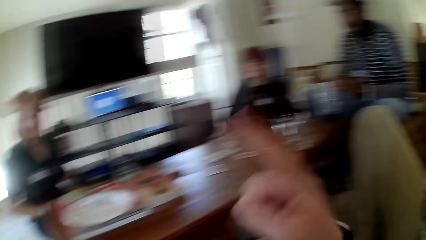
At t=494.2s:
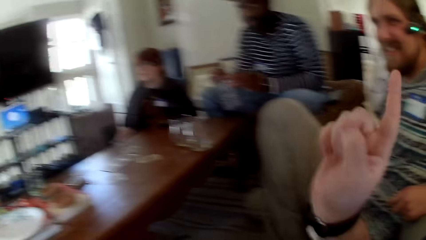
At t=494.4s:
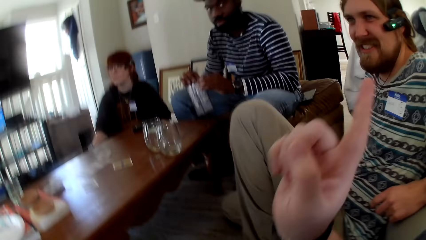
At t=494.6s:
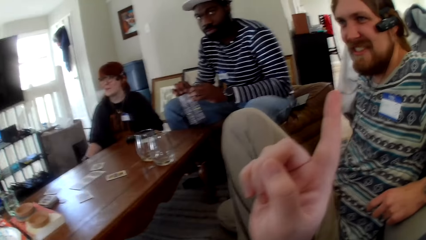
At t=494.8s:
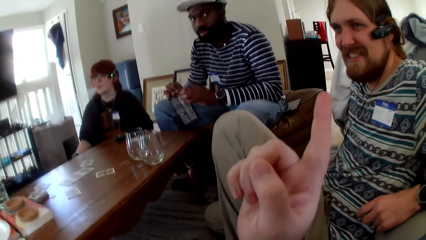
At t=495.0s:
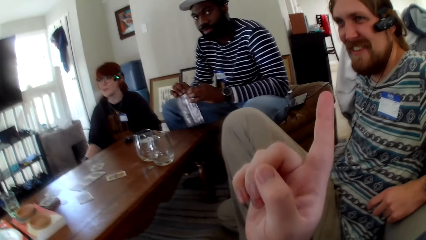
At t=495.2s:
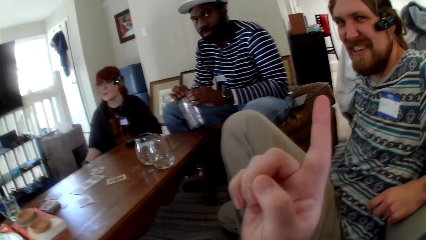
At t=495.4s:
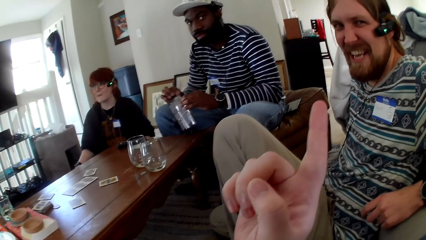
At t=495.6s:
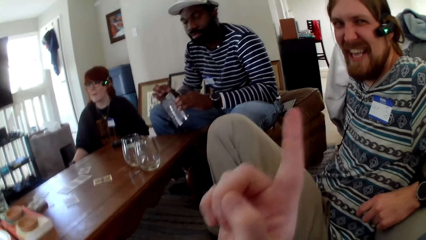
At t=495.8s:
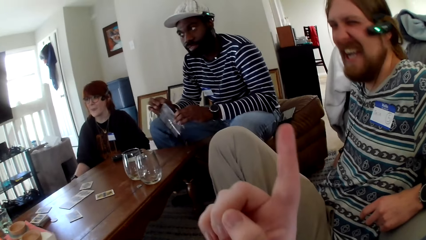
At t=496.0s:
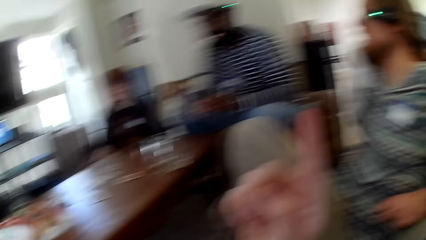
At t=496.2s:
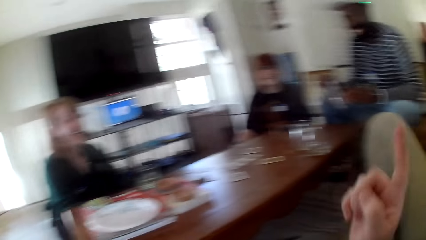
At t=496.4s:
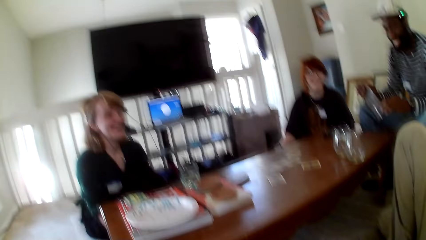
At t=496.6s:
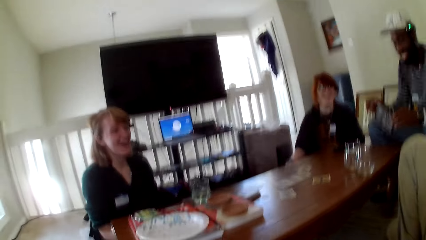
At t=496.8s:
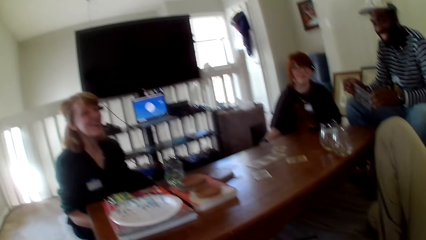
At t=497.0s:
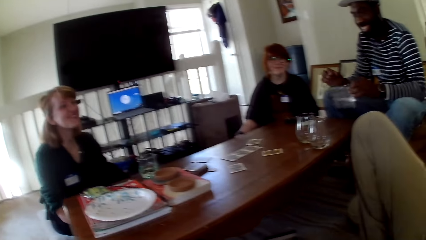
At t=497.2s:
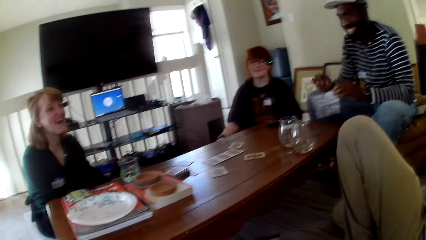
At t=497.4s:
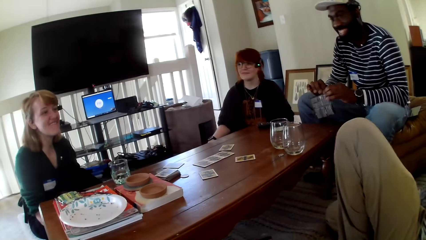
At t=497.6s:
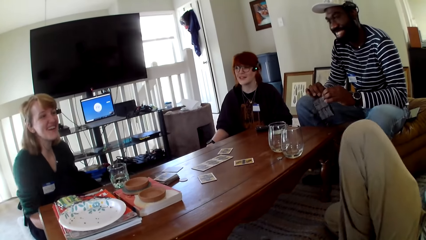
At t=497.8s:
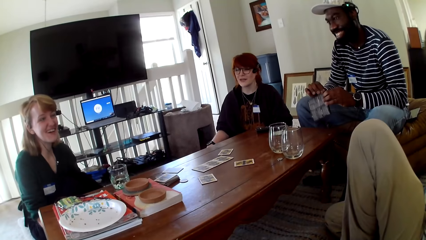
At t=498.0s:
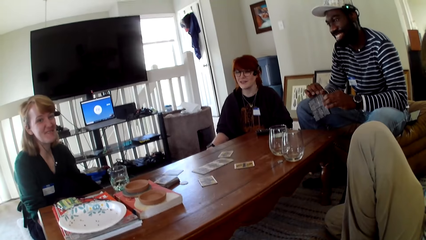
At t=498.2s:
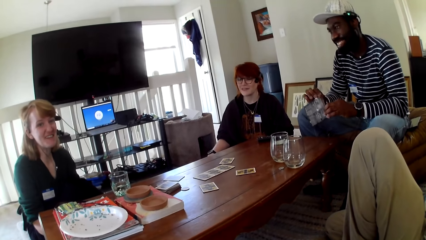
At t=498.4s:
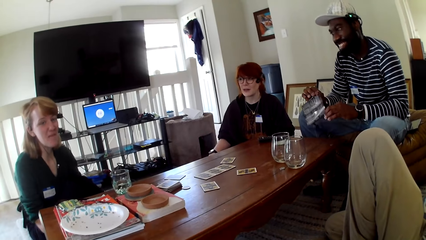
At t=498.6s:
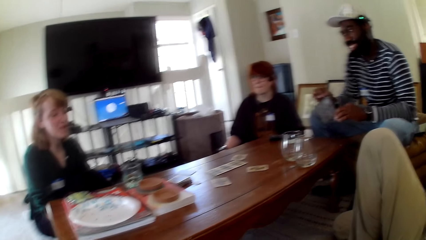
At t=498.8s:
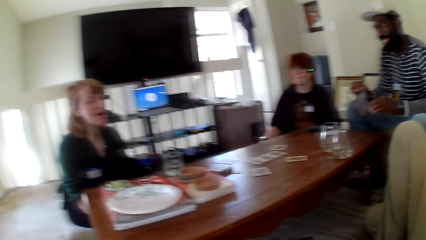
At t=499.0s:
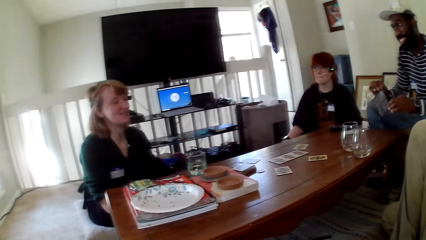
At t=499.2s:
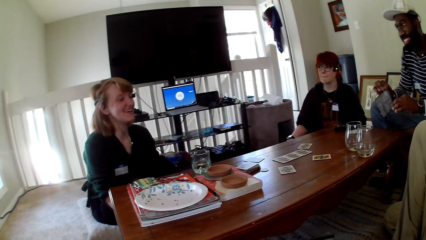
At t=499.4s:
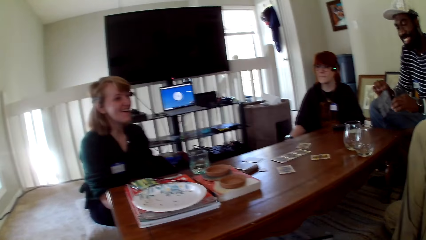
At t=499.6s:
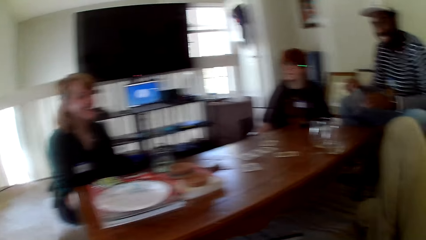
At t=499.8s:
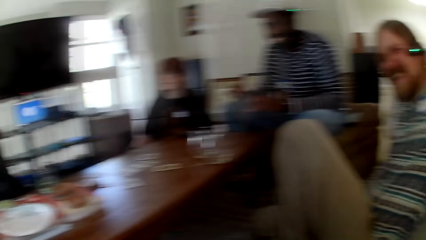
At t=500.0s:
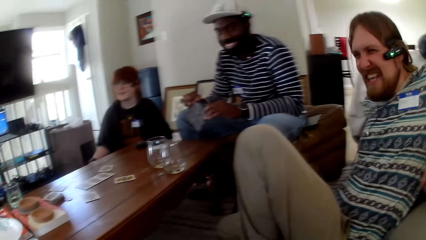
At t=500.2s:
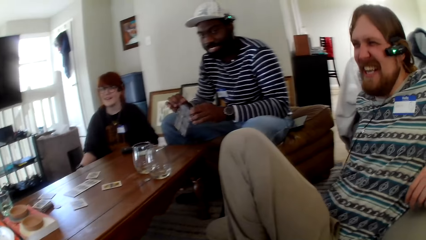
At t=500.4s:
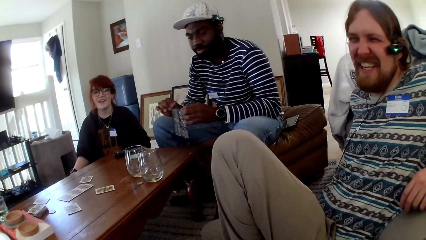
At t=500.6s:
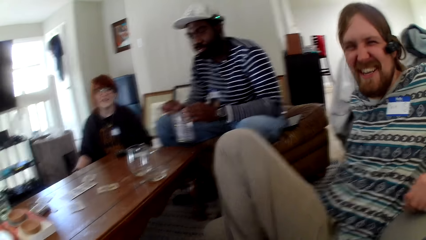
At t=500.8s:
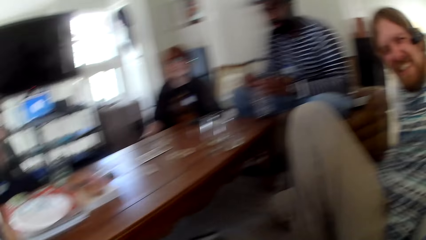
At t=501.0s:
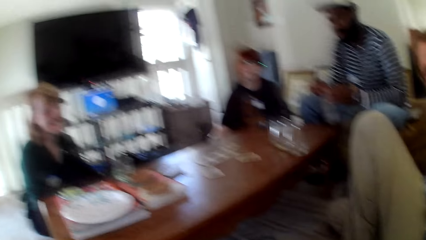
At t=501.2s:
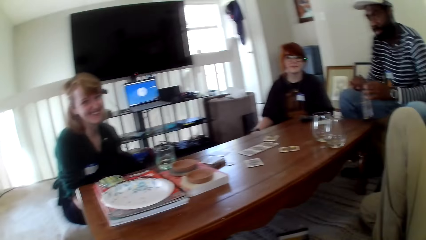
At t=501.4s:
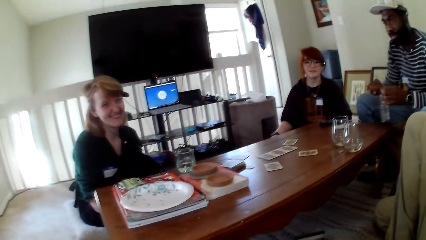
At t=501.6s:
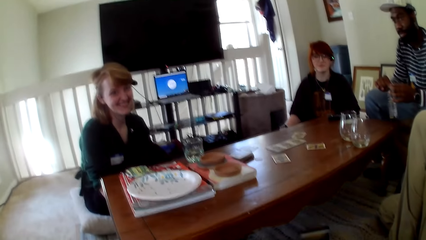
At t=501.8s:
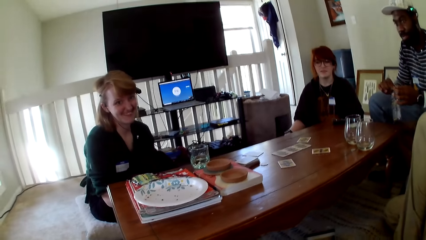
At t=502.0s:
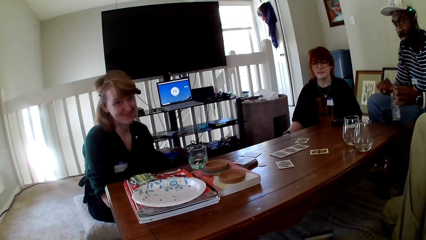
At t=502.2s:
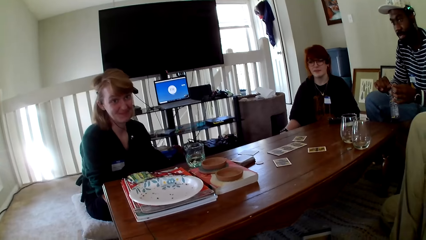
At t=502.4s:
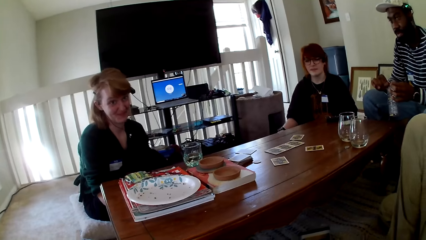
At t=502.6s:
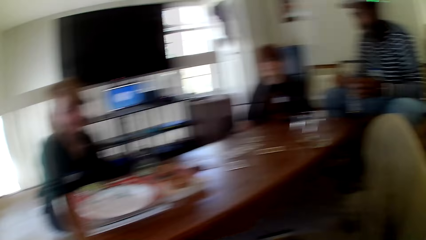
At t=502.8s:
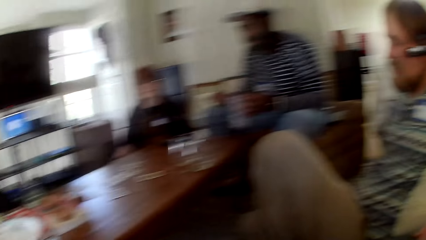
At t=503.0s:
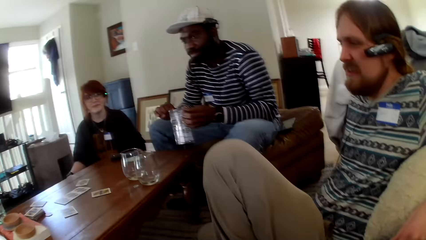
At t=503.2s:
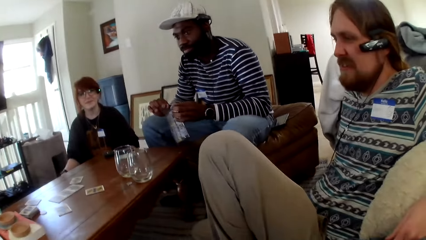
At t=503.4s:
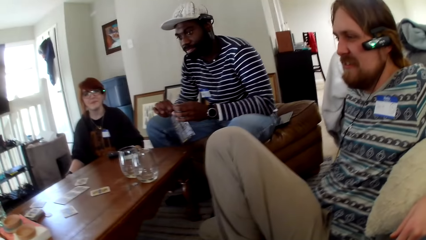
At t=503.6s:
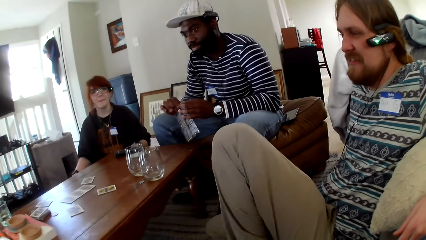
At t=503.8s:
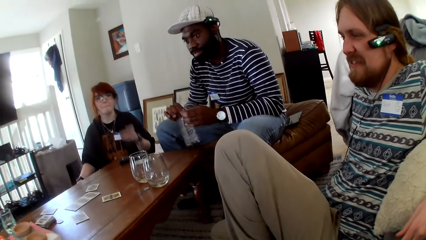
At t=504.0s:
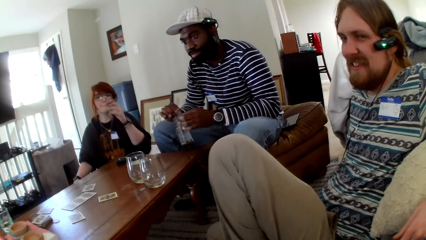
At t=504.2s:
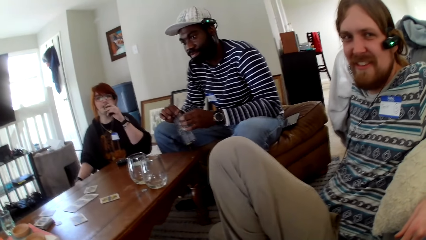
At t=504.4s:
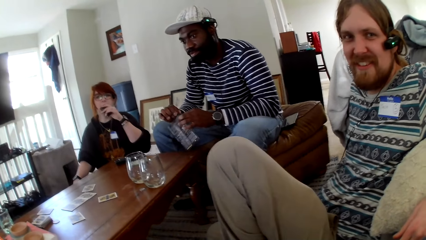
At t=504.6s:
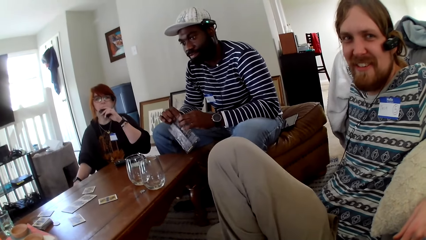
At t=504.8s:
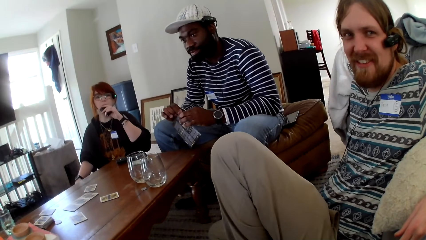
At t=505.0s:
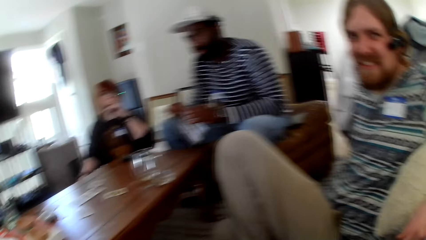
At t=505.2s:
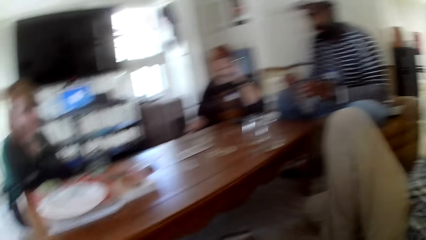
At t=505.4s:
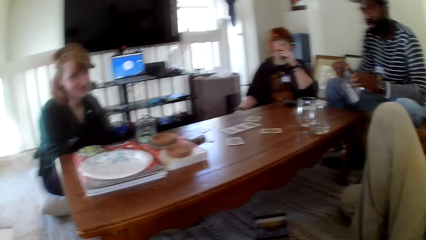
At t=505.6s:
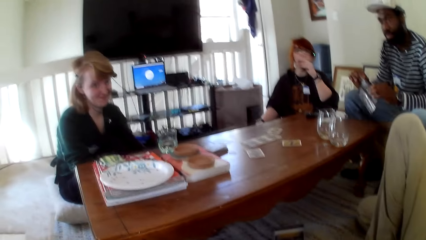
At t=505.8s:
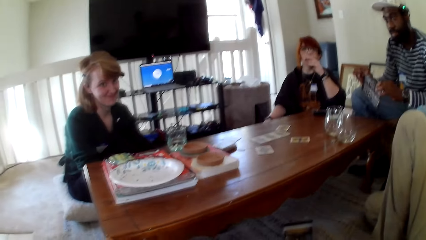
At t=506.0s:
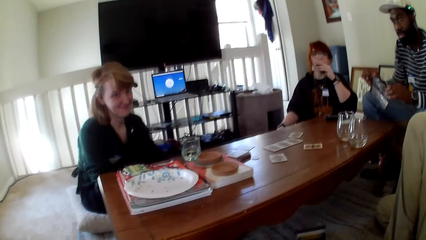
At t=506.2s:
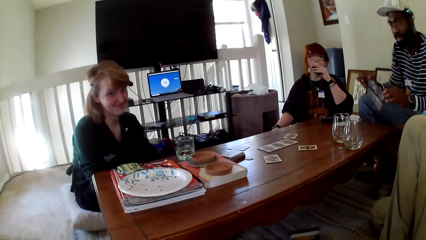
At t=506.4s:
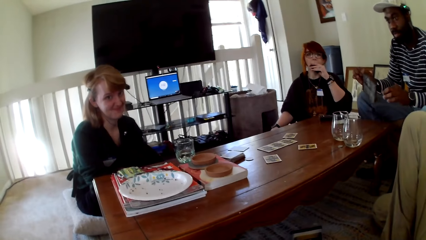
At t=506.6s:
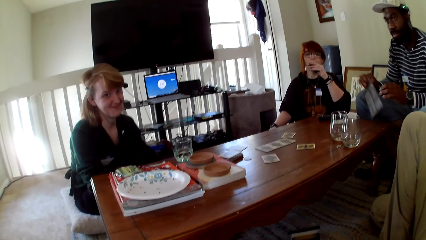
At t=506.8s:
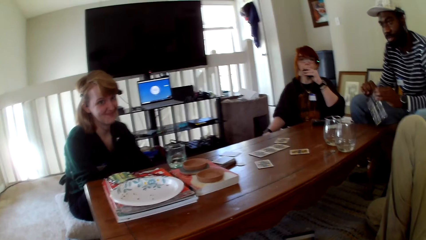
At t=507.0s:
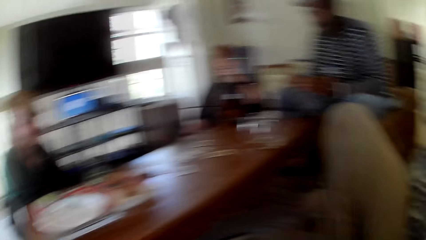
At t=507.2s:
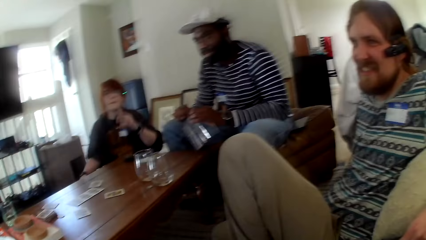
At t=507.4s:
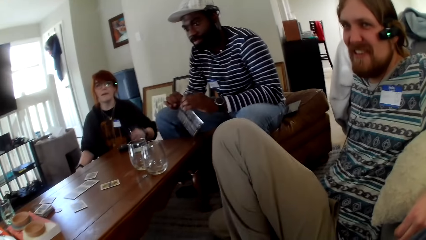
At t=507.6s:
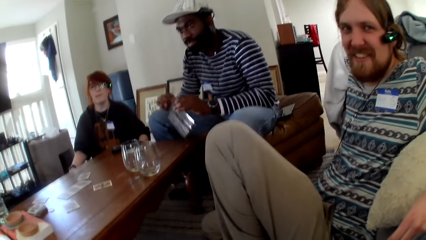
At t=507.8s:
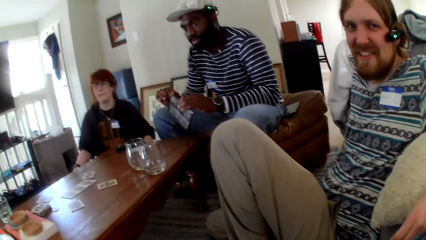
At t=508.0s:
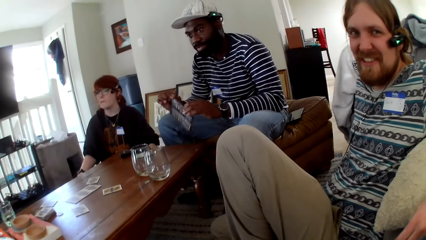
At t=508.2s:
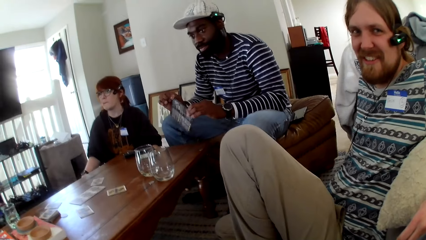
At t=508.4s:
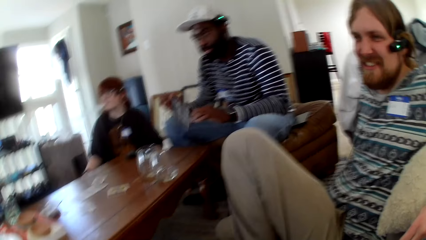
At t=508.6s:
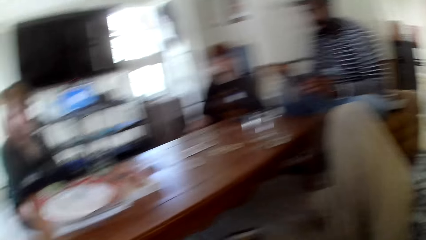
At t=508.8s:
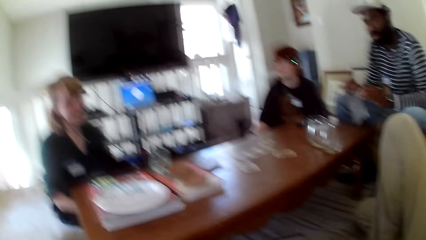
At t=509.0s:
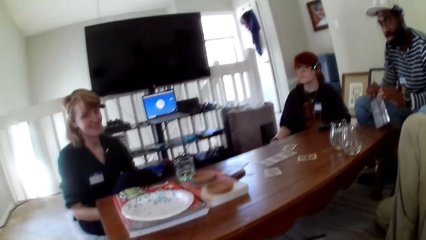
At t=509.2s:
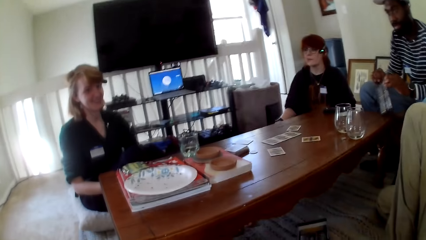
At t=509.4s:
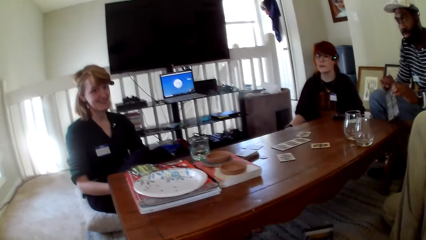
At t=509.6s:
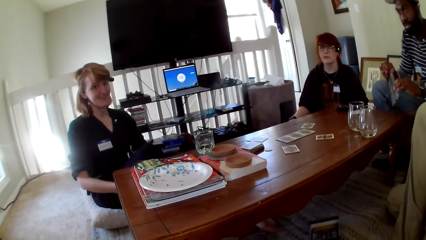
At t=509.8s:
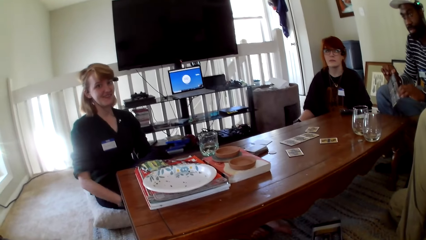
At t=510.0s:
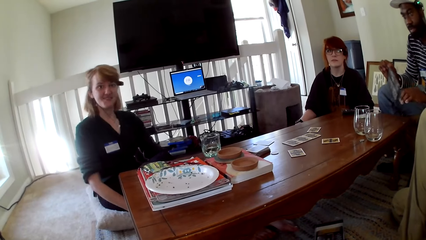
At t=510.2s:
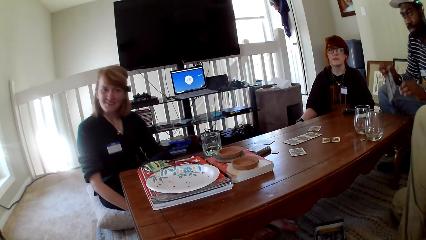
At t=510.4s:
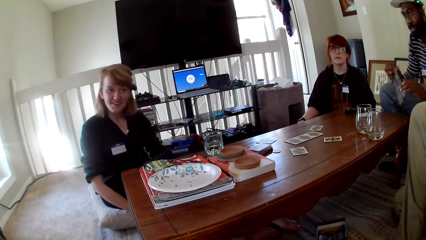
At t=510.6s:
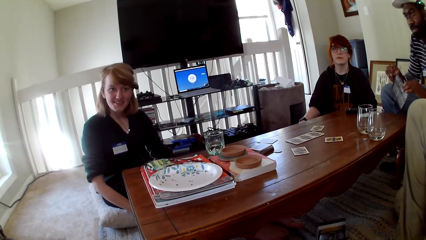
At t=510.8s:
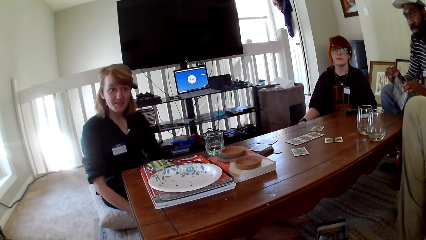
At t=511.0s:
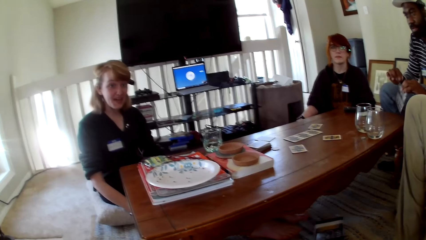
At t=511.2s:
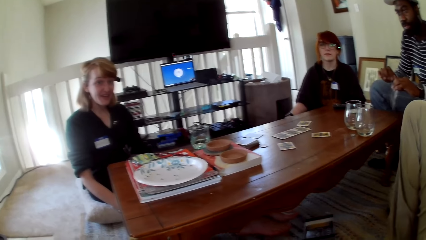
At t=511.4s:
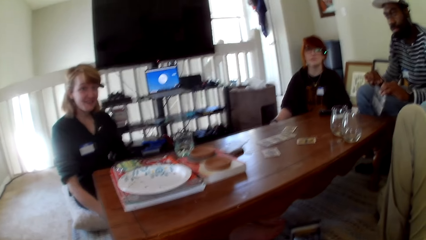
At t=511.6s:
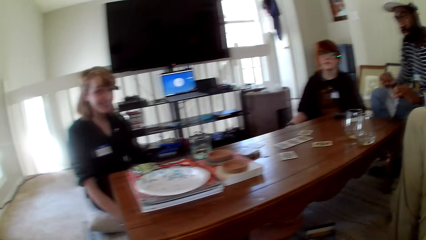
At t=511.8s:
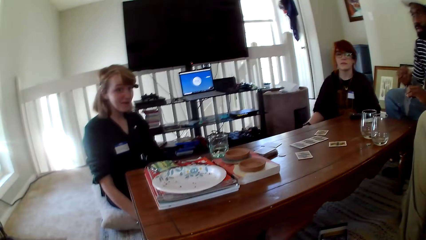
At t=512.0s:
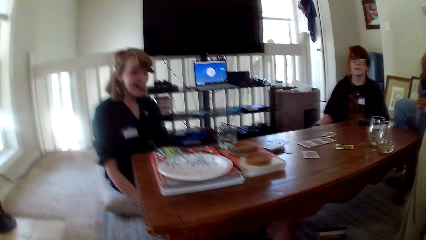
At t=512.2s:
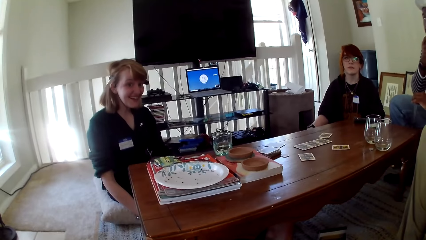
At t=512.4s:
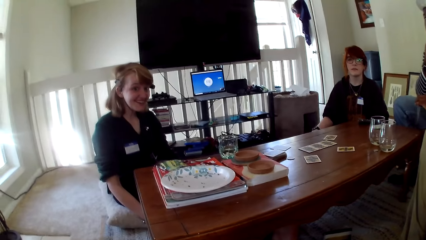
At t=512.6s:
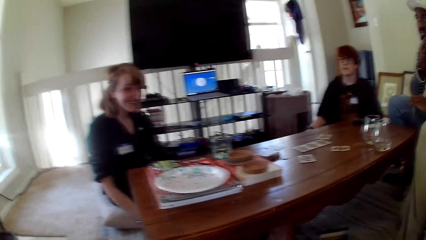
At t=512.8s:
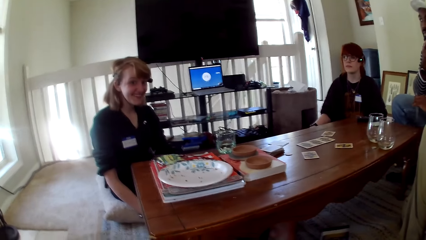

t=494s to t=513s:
A man holds the pamphlet with both hands. Another man laughs. A woman talks. Another woman smokes a vape. The first woman talks to the camera wearer.
